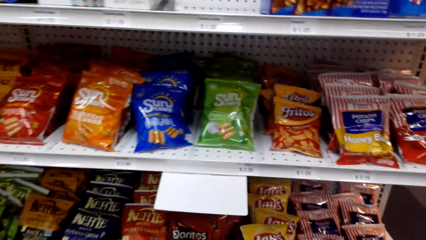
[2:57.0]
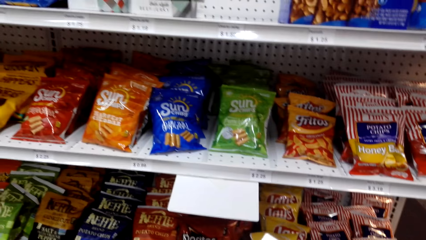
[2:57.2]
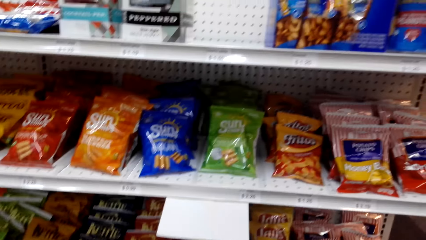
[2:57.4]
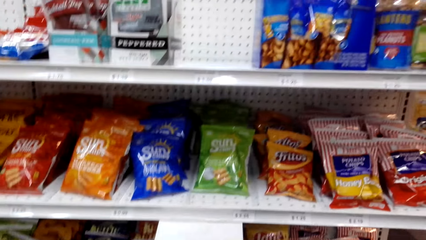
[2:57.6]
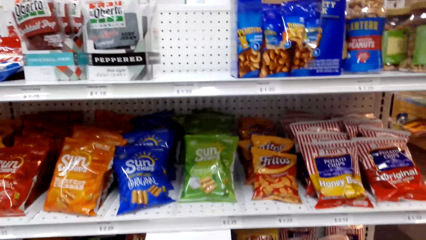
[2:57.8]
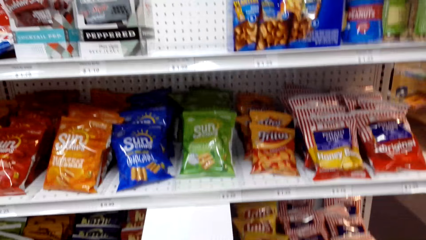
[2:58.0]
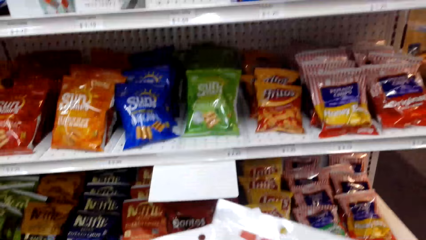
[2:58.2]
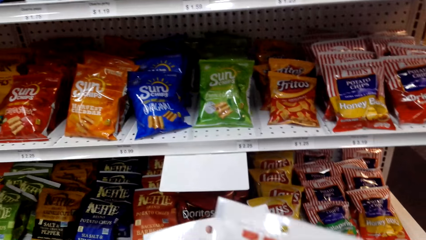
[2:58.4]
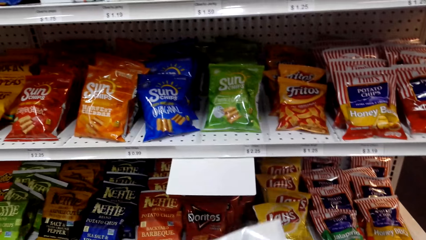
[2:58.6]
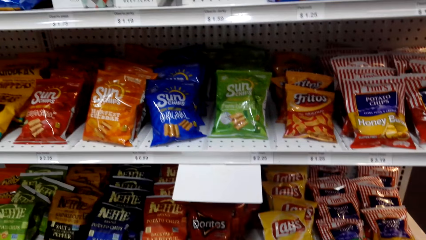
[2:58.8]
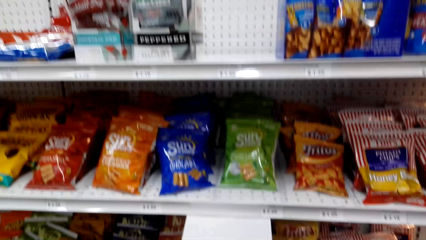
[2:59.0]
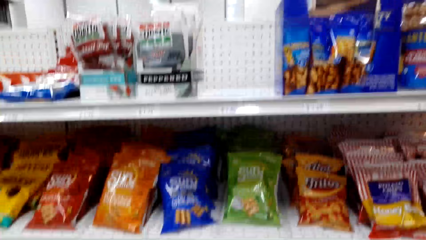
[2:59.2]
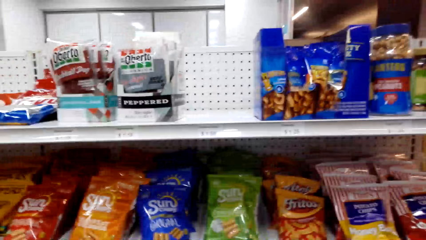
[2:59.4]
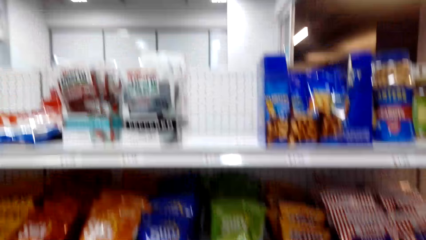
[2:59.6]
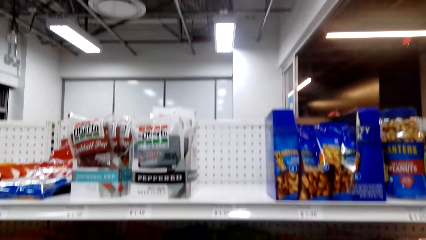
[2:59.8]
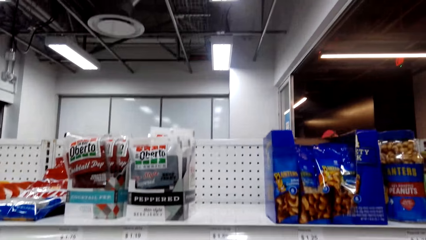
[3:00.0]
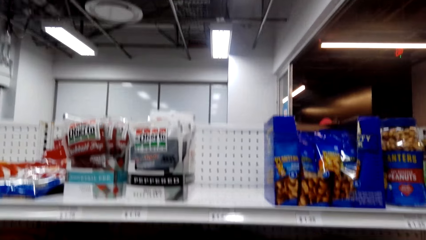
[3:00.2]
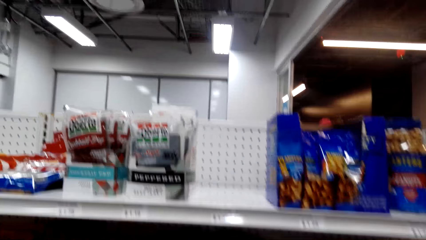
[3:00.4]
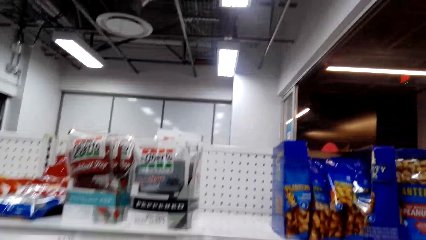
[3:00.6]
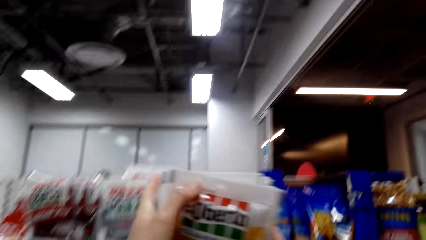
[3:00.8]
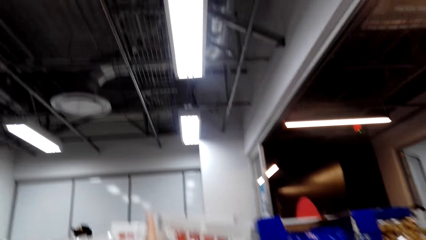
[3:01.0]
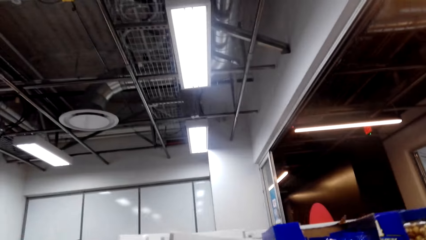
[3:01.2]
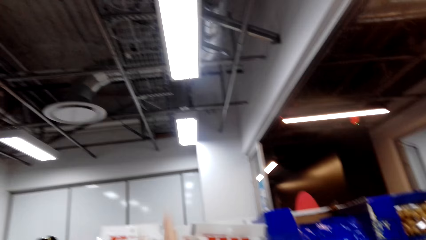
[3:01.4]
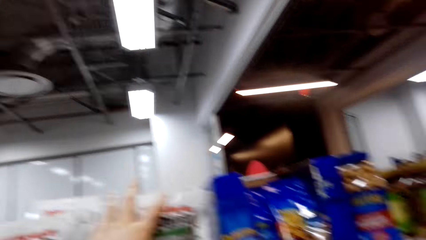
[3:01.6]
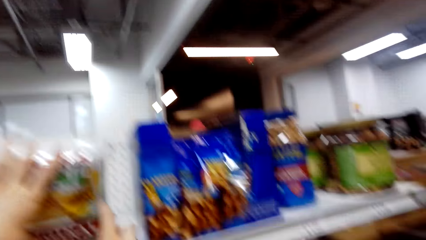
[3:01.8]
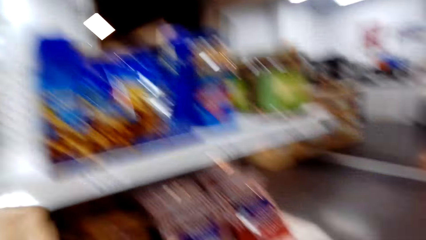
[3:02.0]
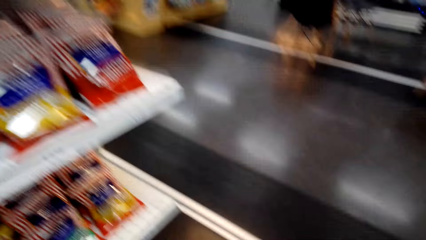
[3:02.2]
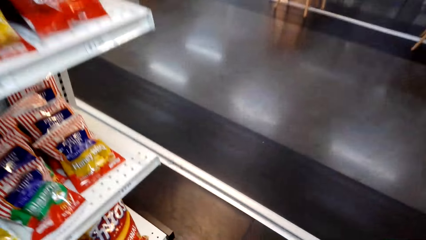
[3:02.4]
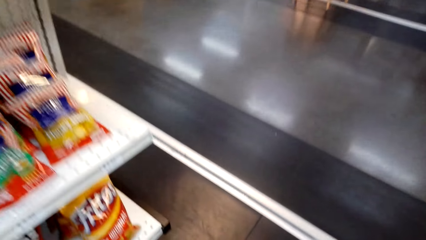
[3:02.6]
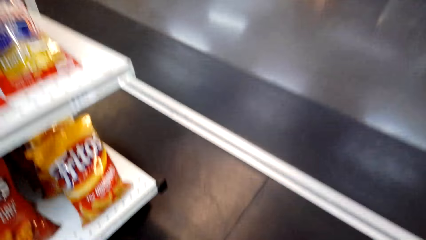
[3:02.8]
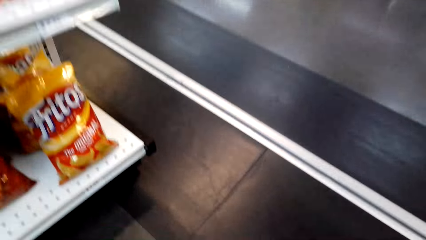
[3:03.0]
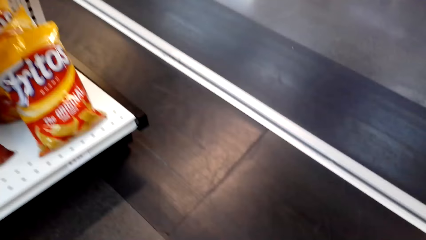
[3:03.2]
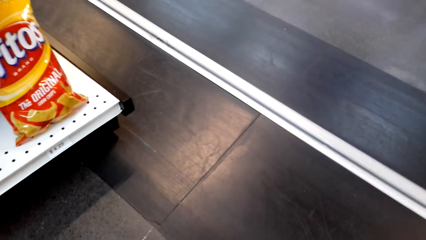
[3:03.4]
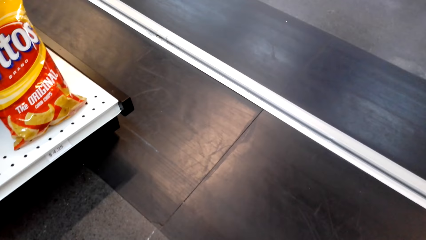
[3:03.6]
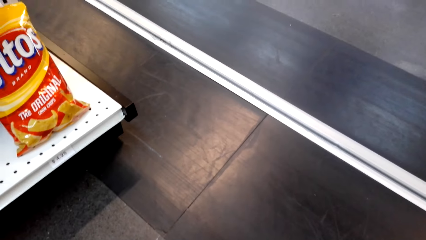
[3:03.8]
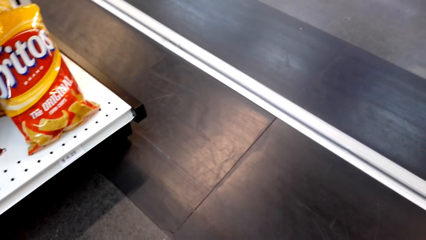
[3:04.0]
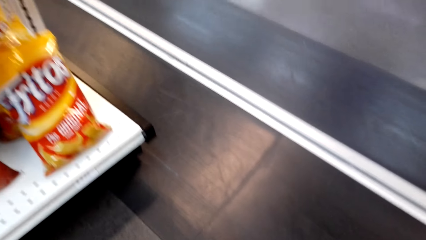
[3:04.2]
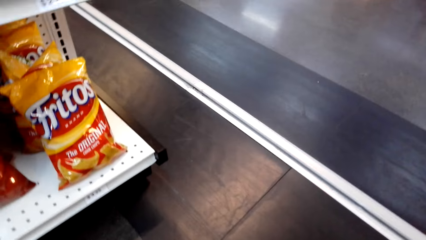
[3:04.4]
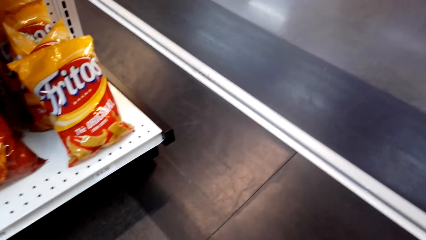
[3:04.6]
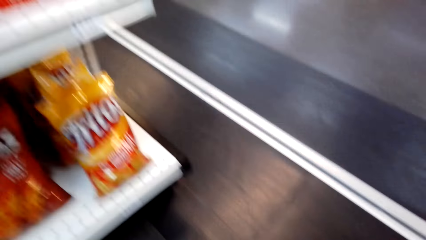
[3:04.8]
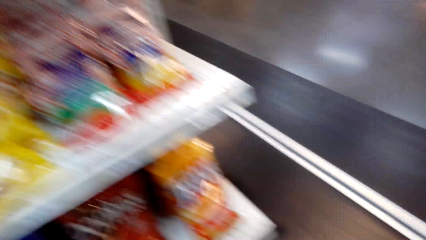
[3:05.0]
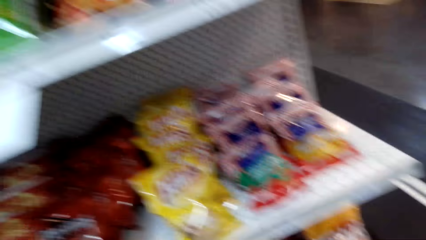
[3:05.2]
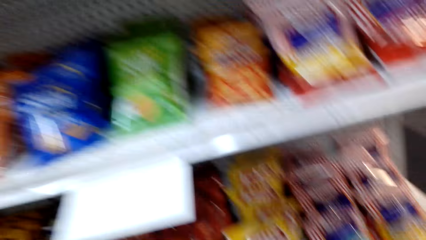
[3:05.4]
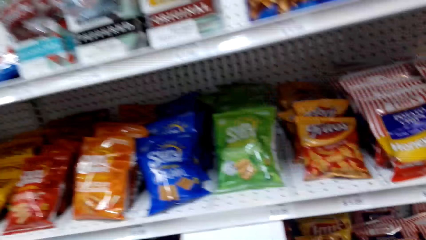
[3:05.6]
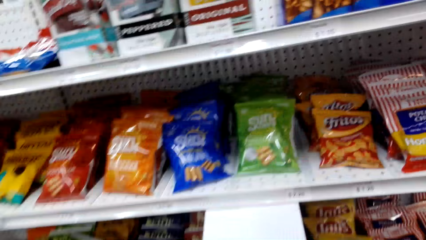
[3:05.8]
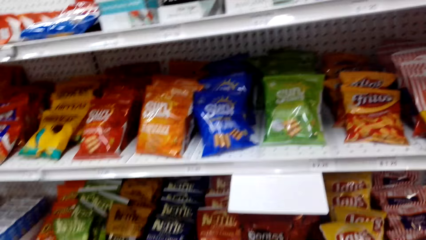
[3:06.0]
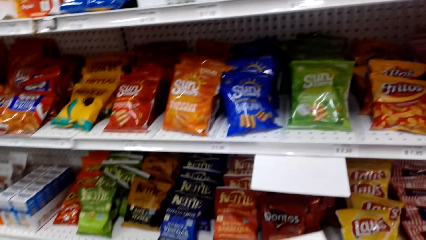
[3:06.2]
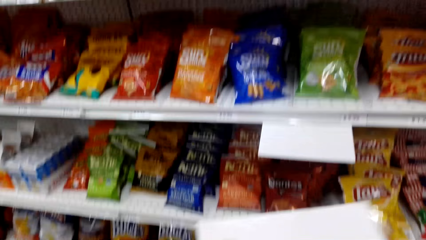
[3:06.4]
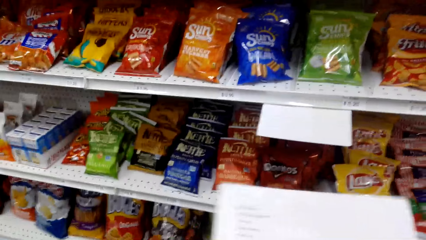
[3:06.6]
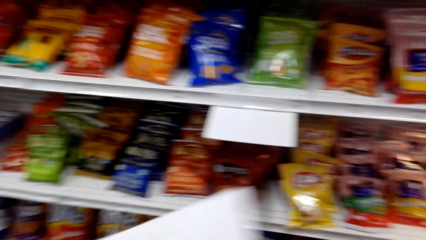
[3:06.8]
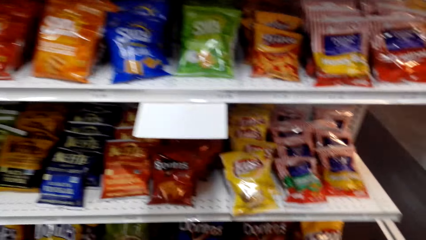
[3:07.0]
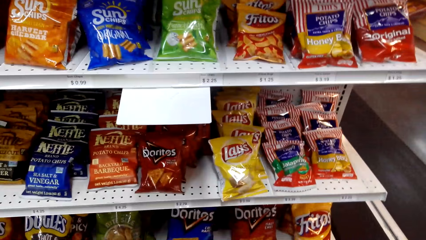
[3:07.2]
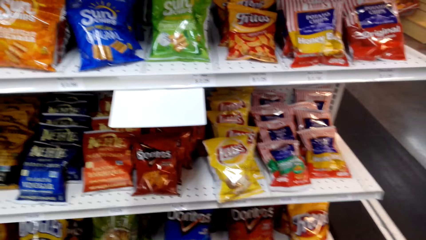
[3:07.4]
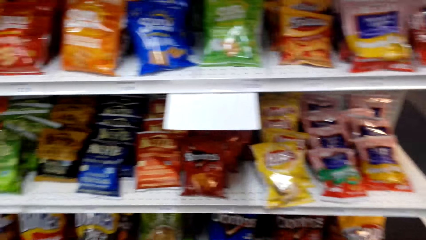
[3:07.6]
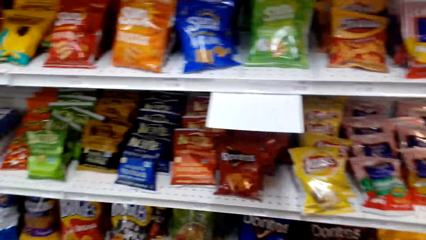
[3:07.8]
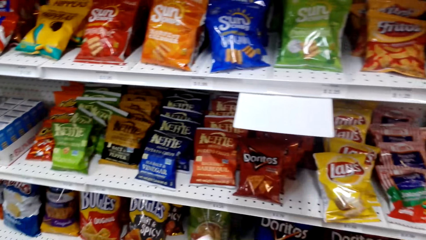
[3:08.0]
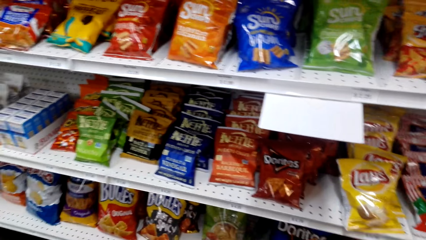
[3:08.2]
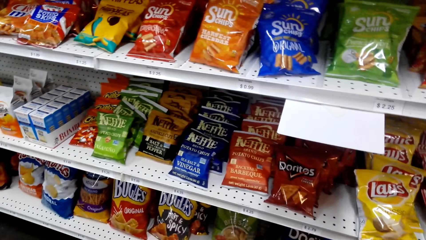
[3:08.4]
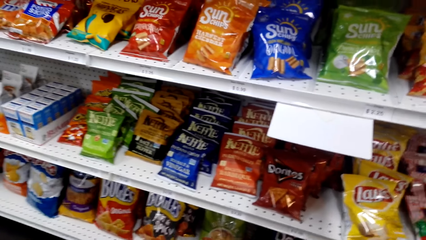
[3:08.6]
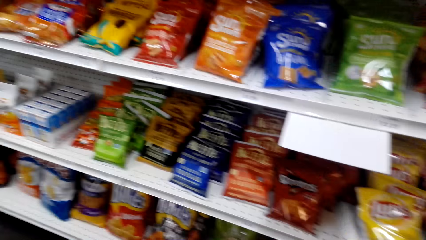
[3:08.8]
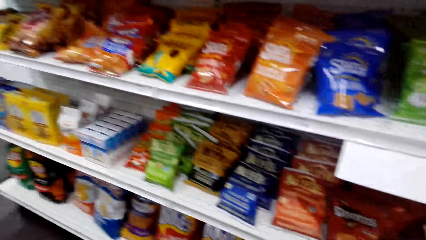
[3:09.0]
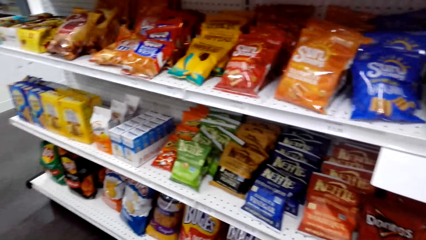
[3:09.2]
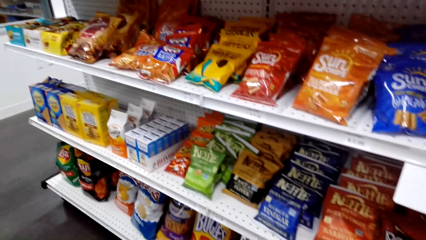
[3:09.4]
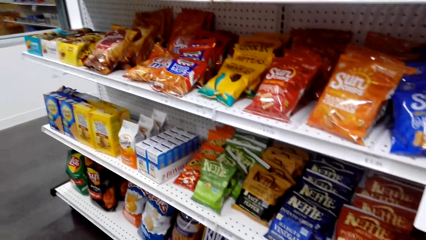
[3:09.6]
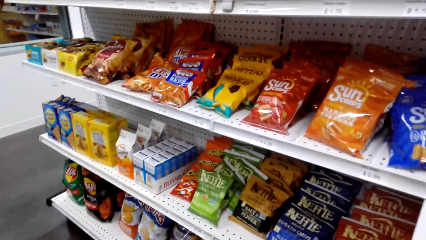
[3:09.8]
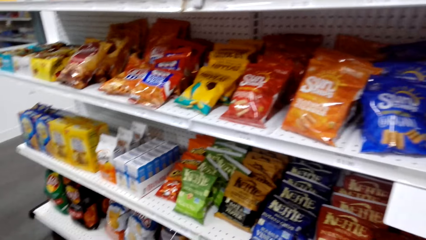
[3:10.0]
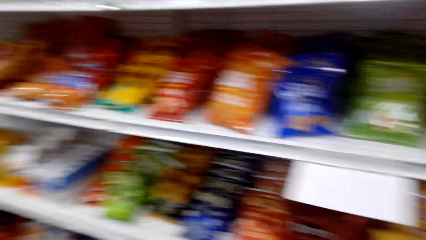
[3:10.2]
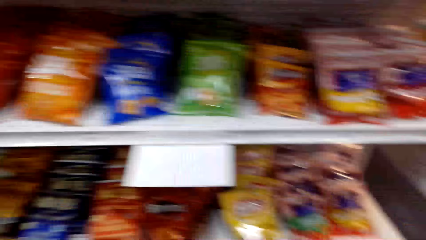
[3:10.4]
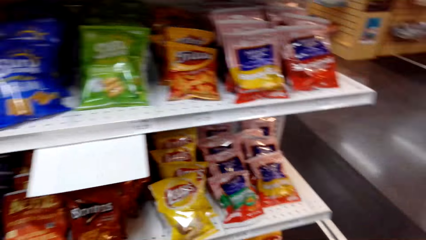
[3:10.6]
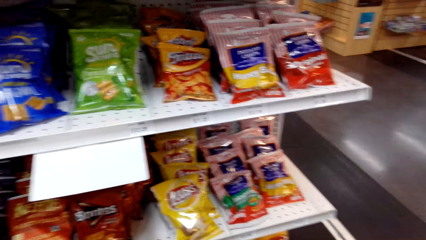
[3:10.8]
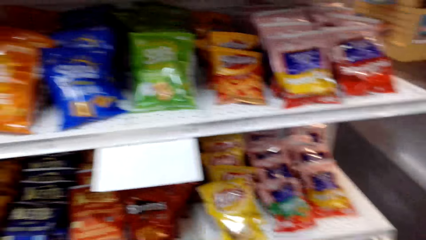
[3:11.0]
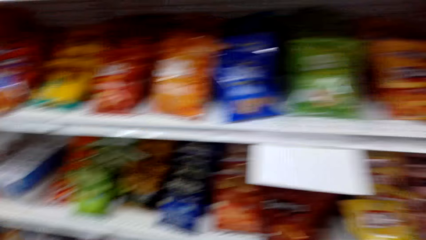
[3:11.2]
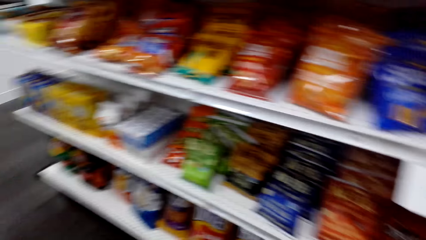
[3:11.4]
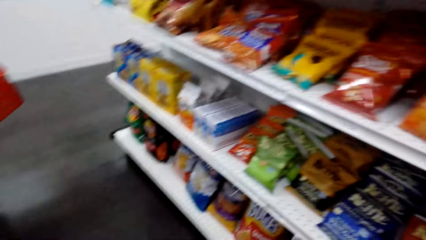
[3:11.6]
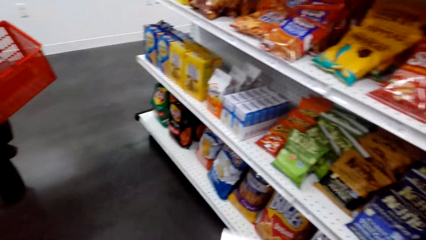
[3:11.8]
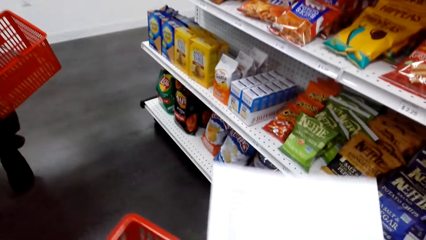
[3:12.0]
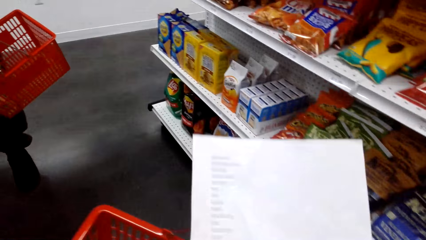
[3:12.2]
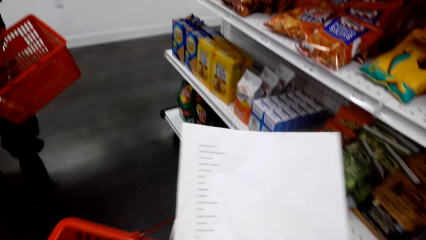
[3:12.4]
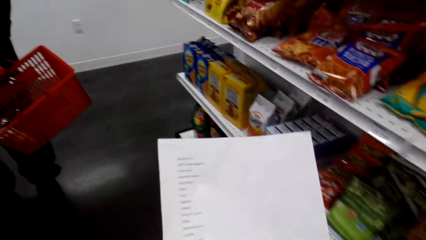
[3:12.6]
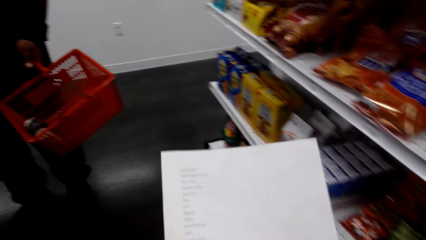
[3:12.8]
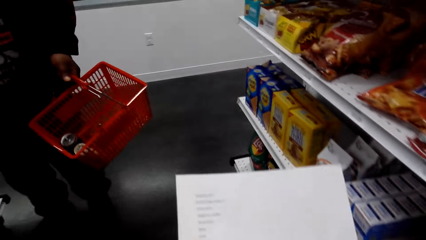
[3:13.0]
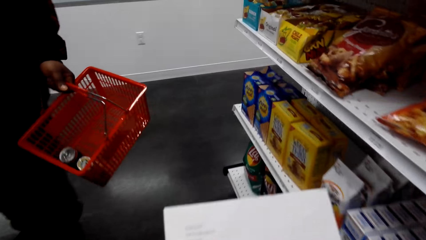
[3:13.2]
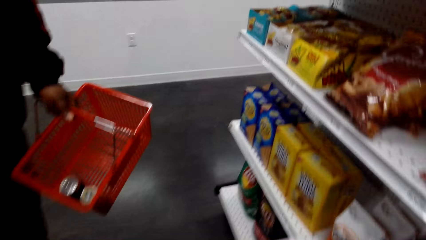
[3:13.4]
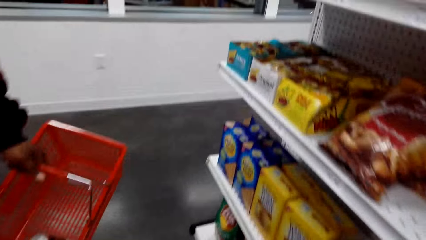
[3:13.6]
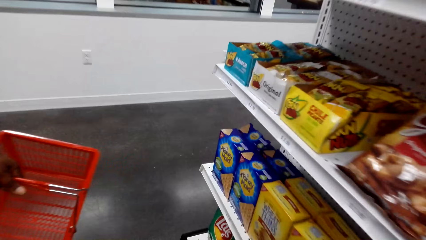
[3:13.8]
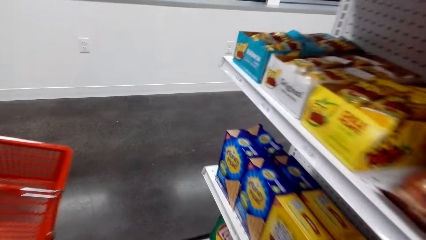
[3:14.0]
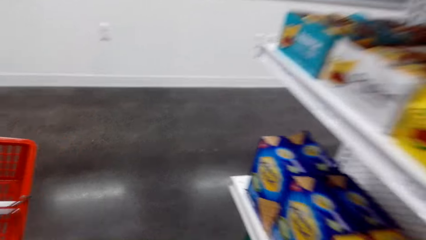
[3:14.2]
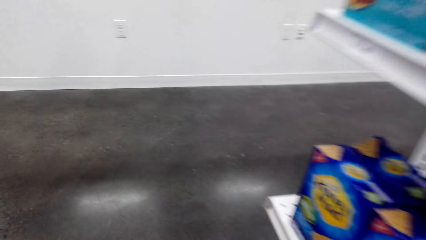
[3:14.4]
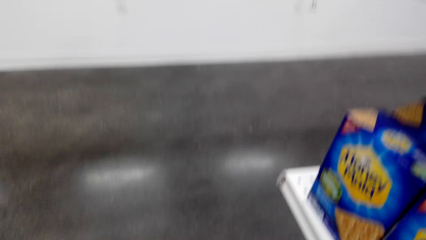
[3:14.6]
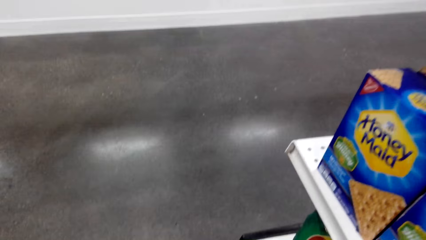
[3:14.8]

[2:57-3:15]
The camera wearer puts the beef on the shelf. They look at the products at the shelf. They read the shopping list.
